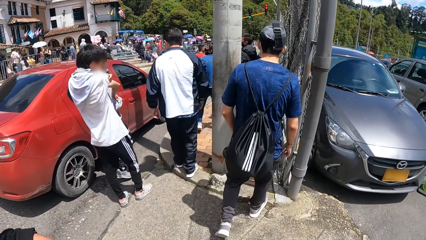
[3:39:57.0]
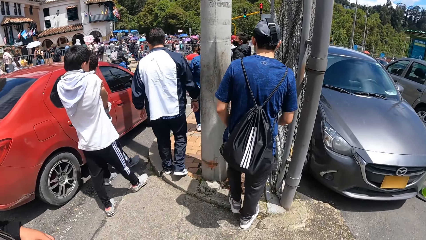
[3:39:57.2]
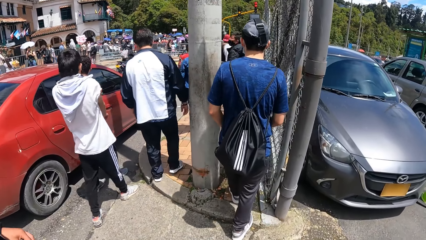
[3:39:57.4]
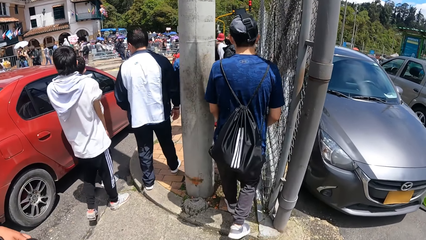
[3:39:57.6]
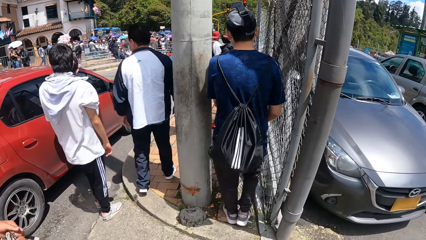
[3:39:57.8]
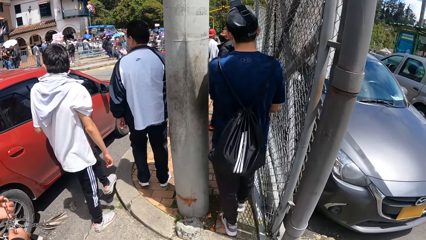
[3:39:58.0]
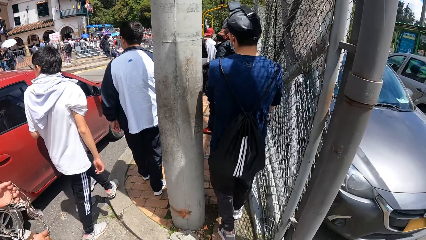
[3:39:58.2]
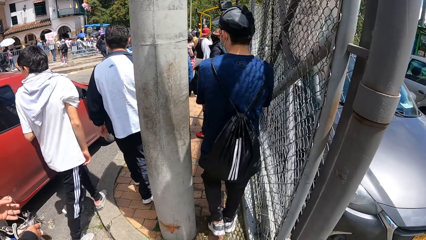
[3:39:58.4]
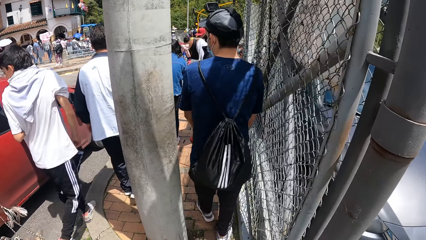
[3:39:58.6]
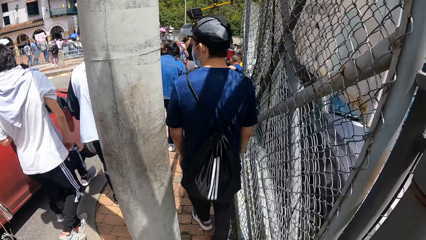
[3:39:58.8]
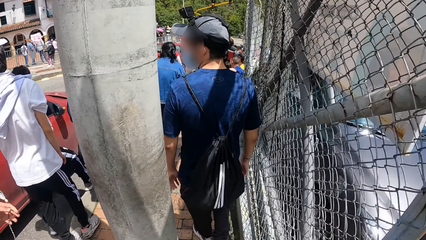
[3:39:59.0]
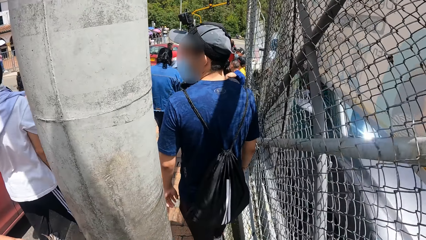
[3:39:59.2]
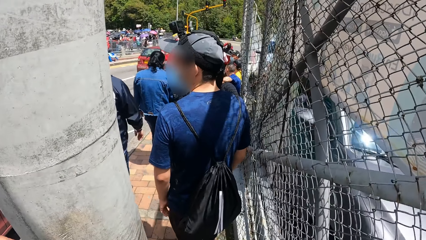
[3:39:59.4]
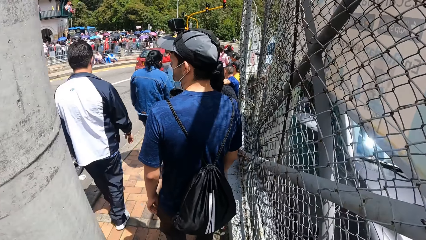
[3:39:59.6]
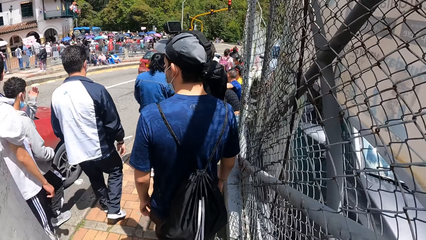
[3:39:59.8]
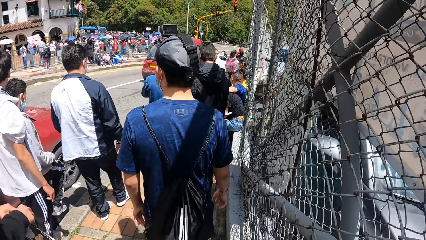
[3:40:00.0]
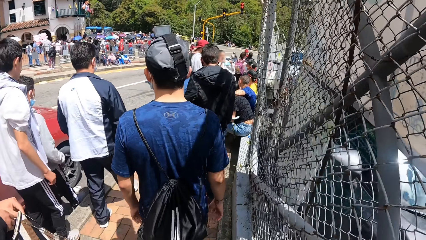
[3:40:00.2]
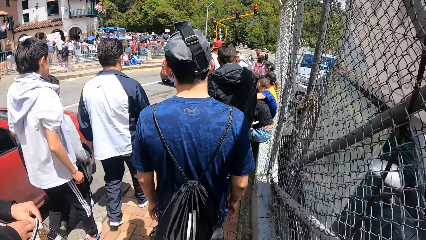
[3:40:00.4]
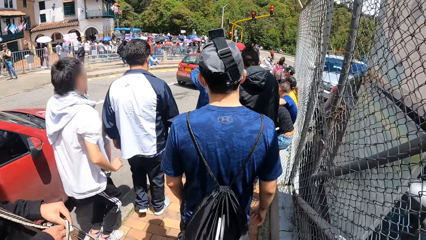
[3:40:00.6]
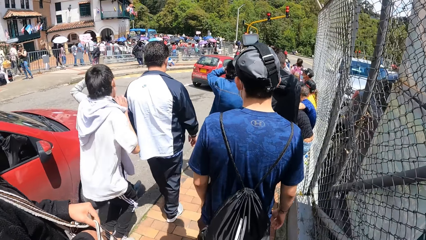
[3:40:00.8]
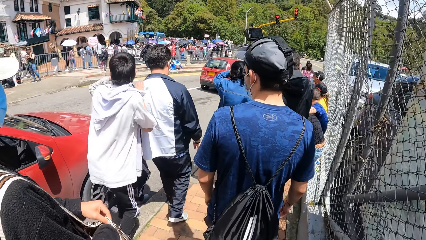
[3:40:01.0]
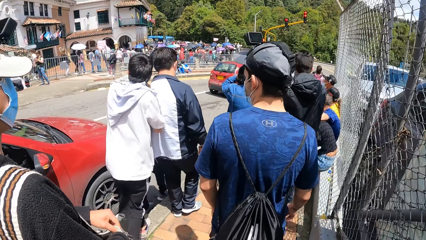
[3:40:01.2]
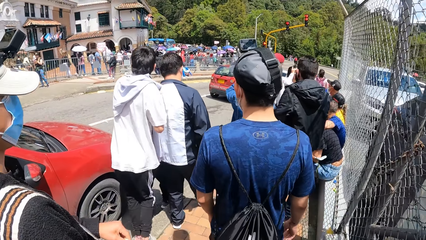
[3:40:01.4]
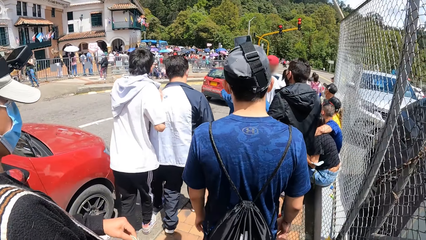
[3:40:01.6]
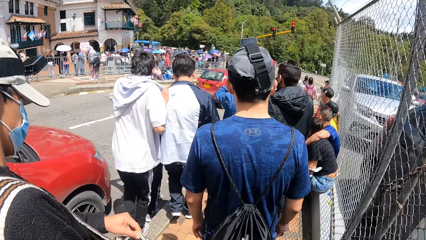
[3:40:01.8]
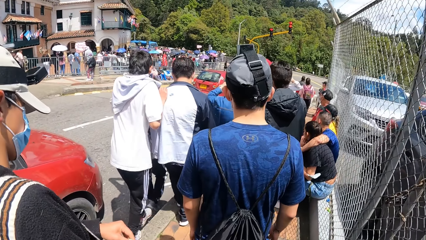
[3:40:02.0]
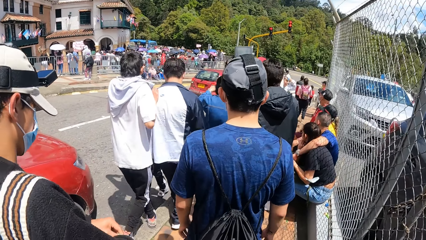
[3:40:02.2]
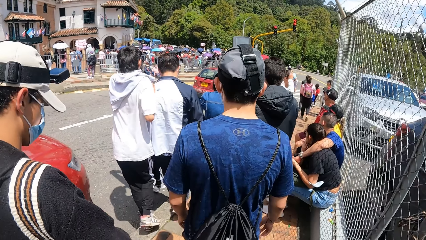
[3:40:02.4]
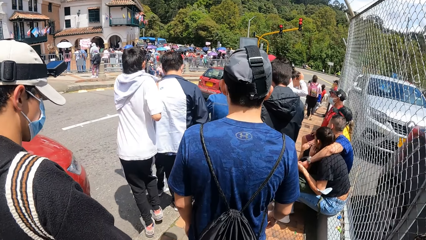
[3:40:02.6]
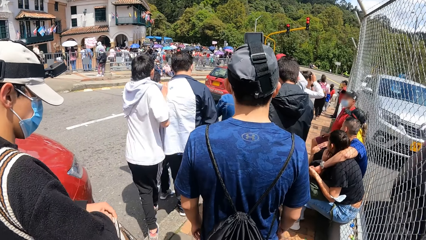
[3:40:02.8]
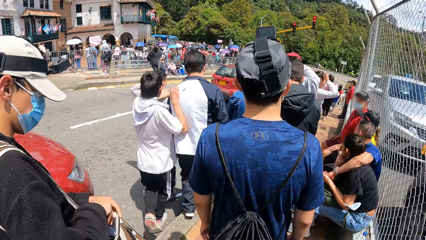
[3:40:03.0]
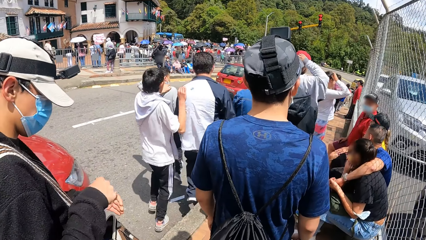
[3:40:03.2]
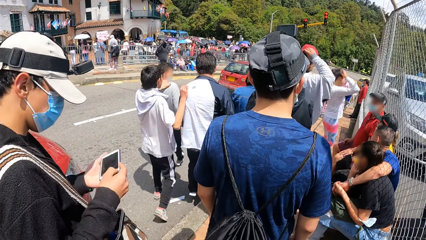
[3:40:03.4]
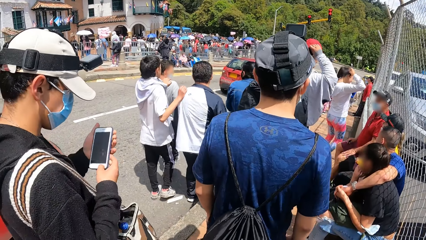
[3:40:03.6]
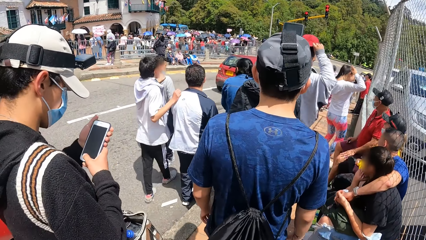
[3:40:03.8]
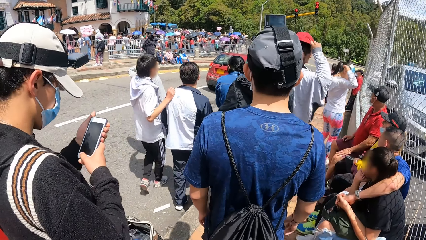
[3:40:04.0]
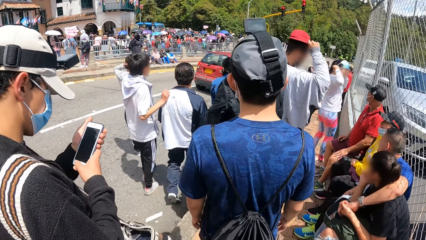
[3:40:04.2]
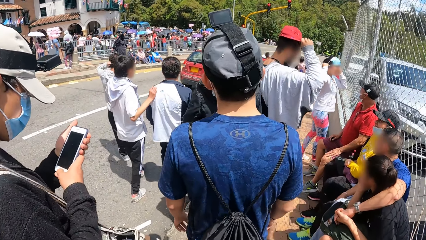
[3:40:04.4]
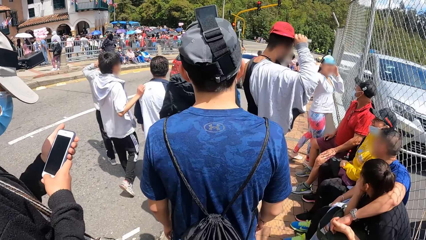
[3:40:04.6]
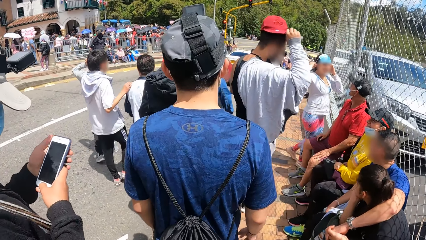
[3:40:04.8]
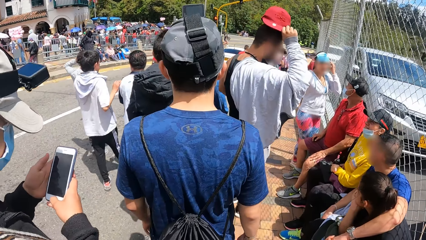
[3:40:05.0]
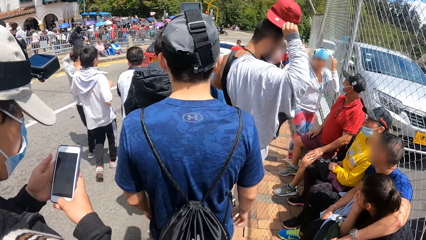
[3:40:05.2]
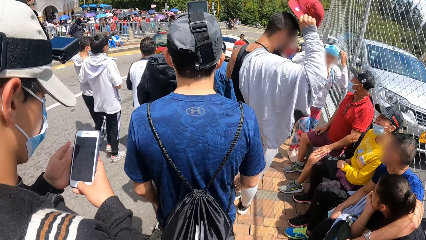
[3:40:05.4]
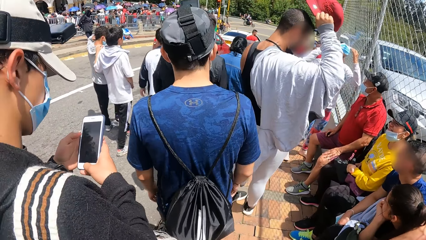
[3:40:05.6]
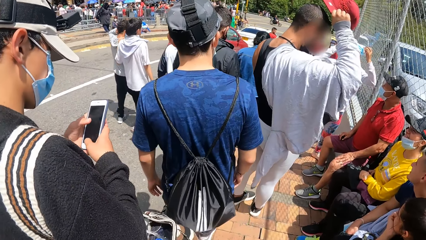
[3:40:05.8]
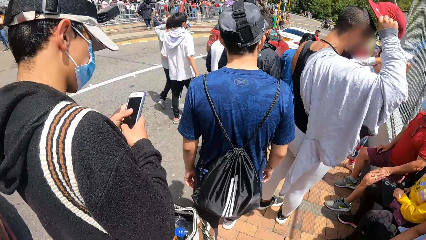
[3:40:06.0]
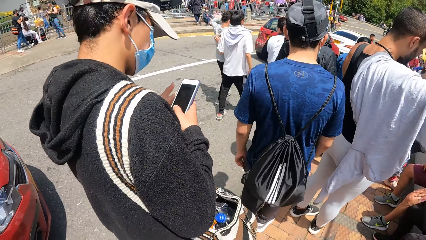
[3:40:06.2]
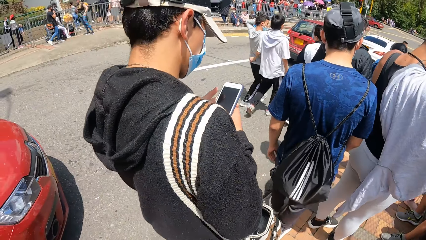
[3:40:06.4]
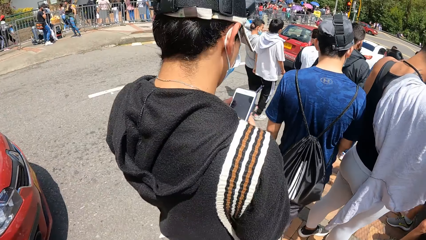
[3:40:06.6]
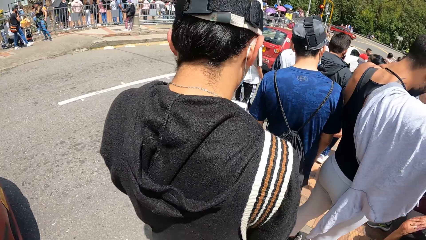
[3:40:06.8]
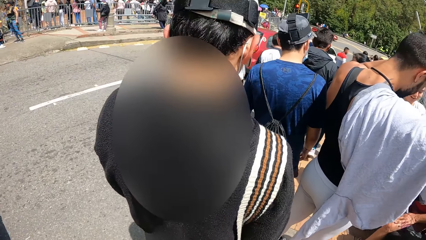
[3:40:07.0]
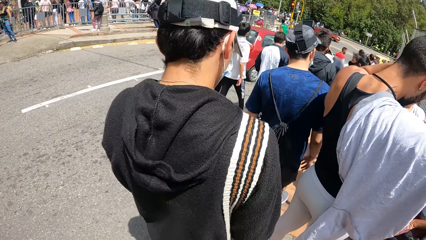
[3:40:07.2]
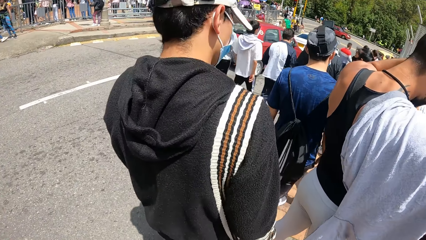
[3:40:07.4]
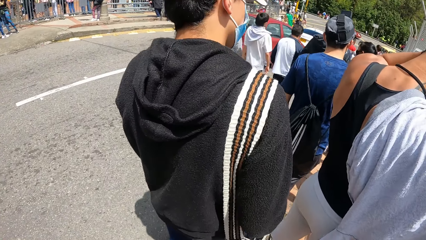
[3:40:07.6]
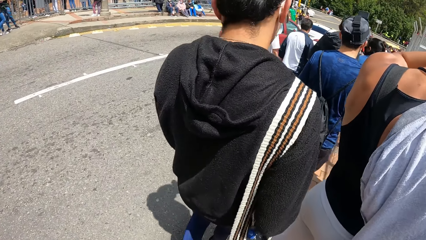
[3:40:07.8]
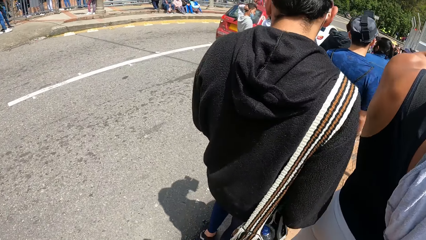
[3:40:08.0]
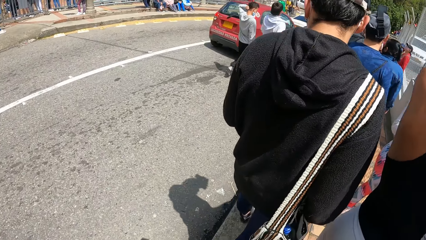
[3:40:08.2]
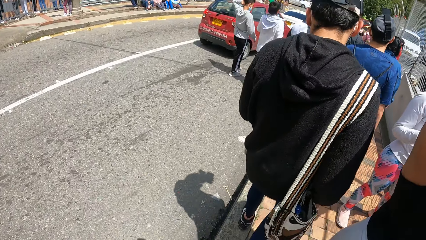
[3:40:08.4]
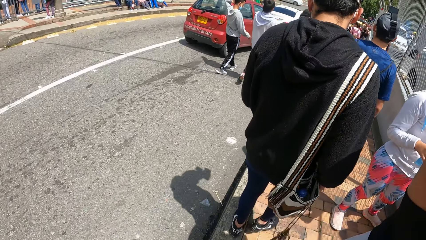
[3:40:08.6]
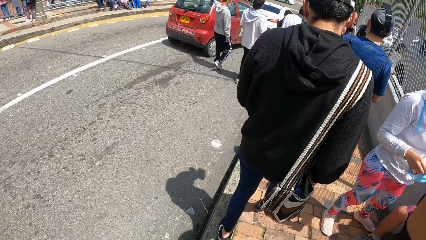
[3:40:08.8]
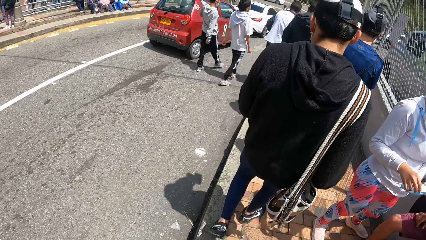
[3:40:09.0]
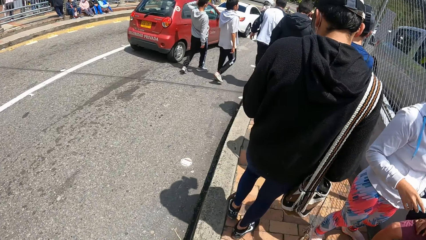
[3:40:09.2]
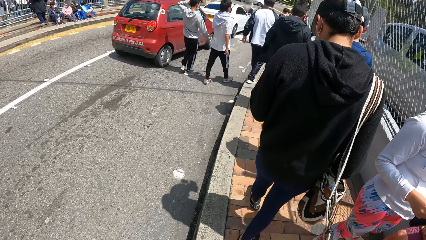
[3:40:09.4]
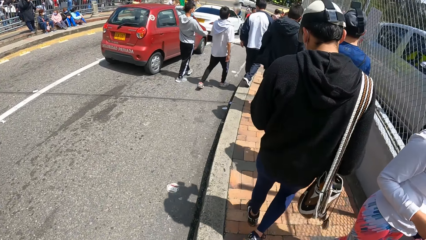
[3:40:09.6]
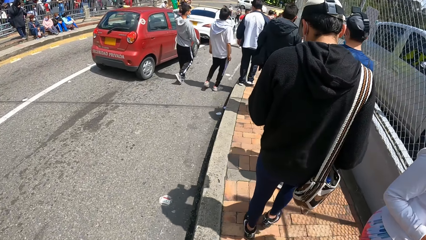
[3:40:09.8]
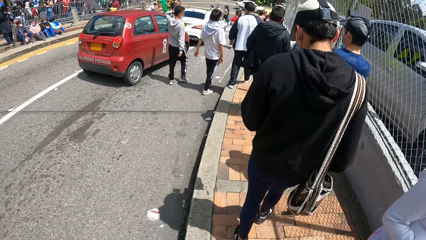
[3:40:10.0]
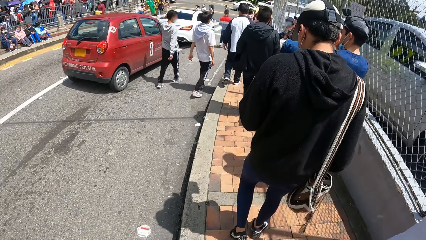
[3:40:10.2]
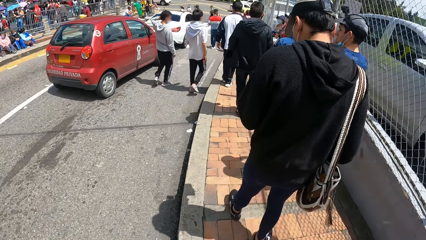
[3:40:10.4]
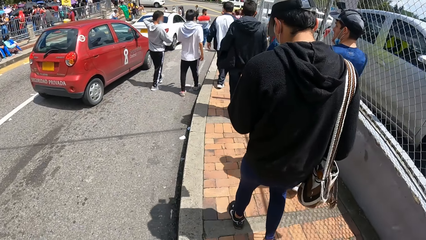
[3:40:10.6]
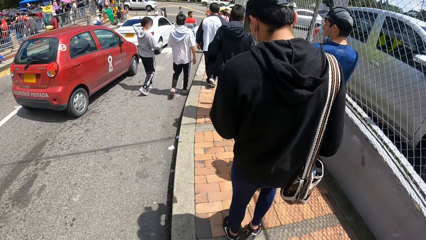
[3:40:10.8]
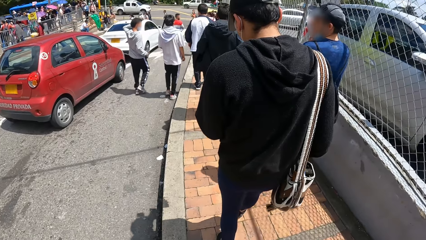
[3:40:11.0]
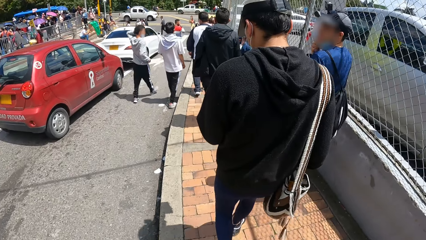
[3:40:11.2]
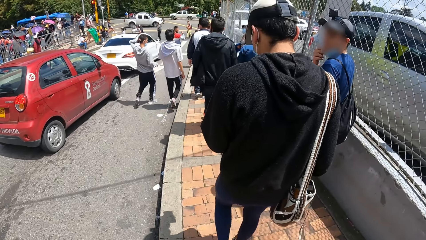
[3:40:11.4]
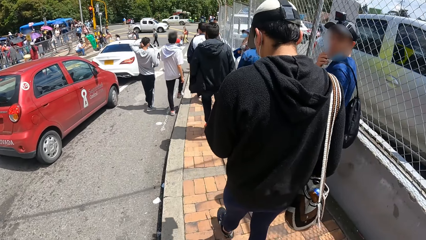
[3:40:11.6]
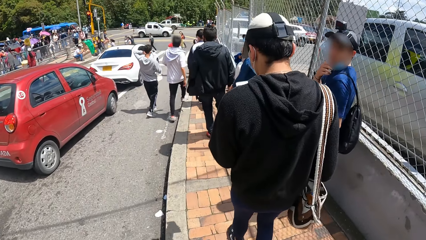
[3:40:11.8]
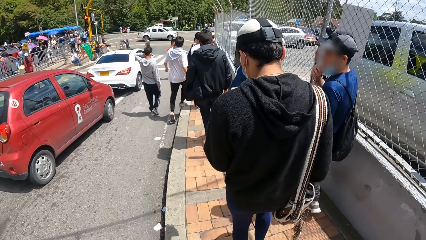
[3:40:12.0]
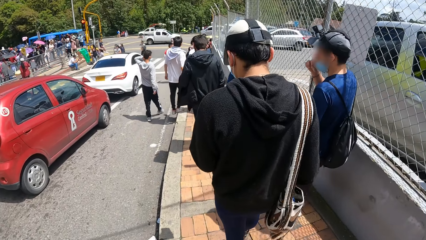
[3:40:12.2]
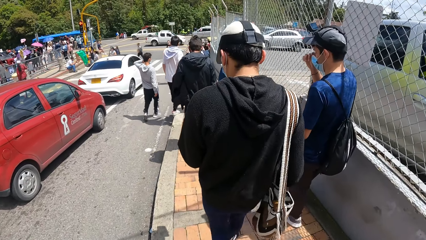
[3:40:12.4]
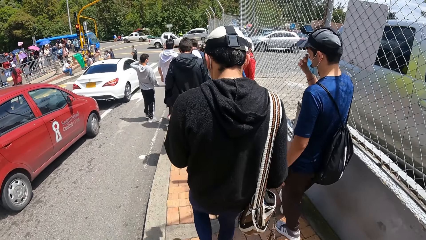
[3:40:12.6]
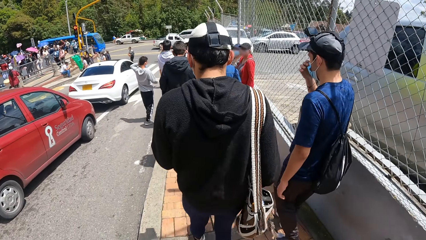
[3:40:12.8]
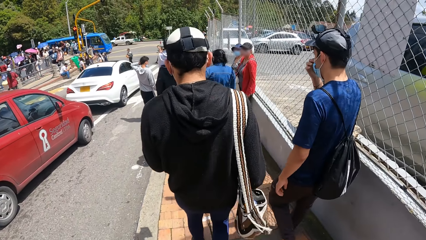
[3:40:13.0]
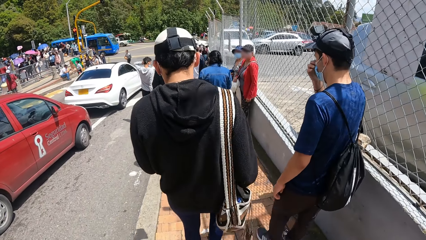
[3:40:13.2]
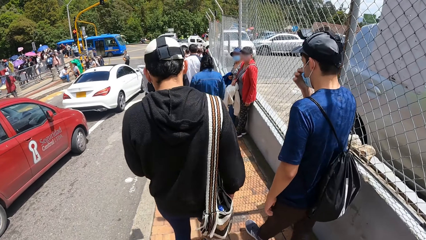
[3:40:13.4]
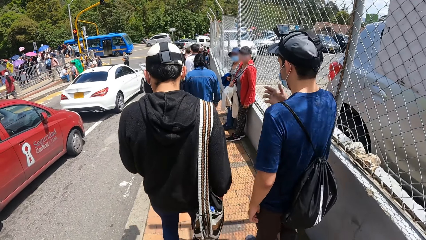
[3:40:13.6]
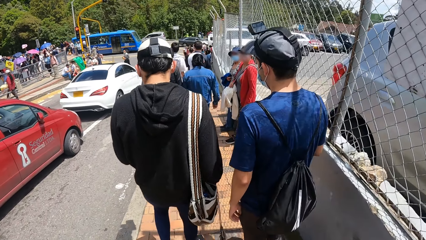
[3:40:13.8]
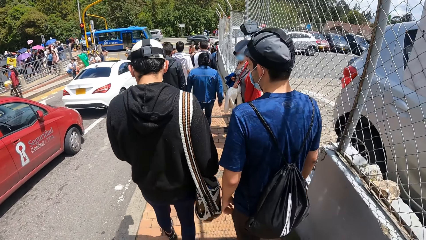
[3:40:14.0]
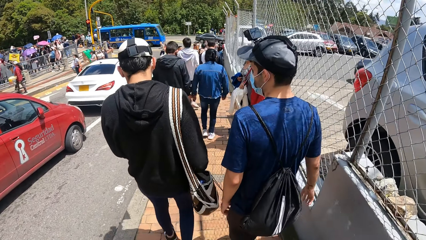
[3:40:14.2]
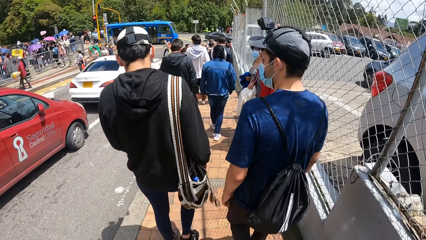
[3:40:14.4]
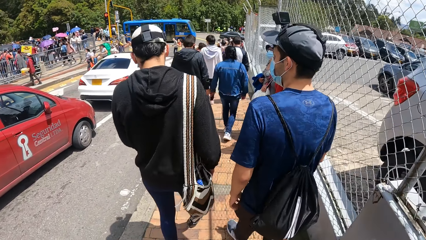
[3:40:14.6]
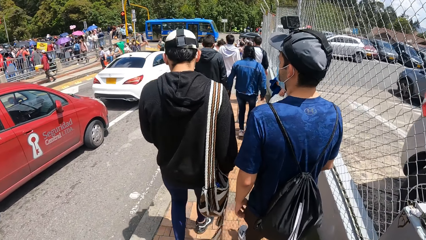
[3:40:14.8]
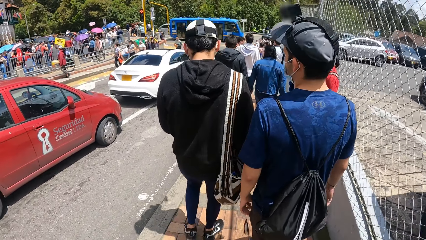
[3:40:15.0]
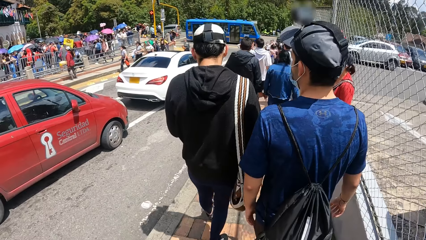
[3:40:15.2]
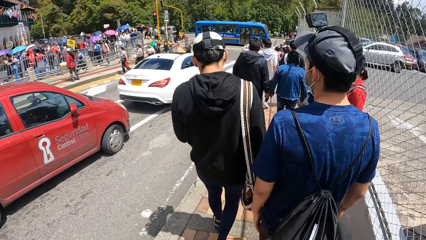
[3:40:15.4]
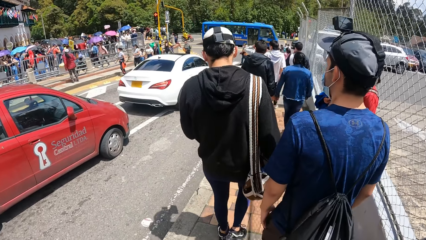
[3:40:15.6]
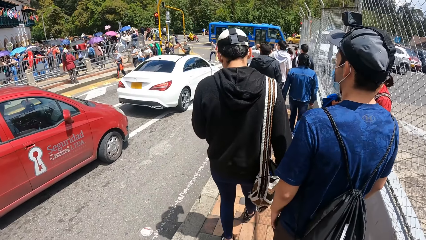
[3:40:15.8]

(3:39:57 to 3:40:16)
The man brings out his phone from his bag with his hands and operates his phone with his hands.
